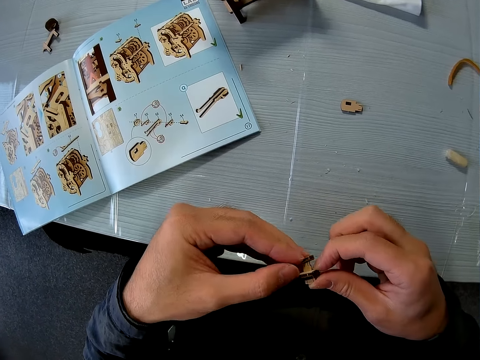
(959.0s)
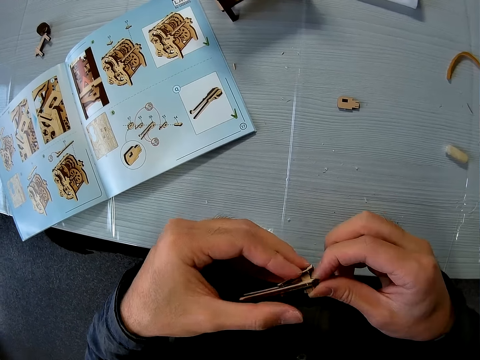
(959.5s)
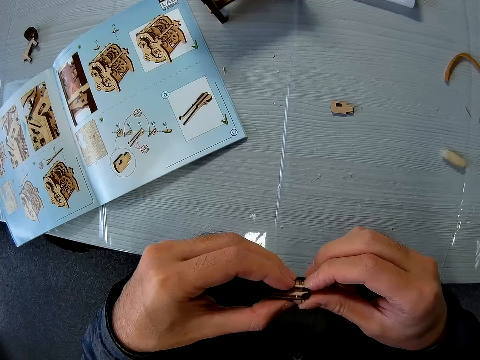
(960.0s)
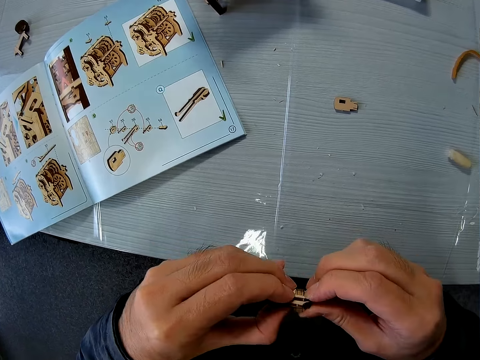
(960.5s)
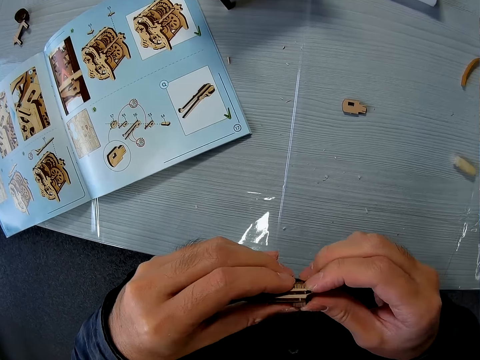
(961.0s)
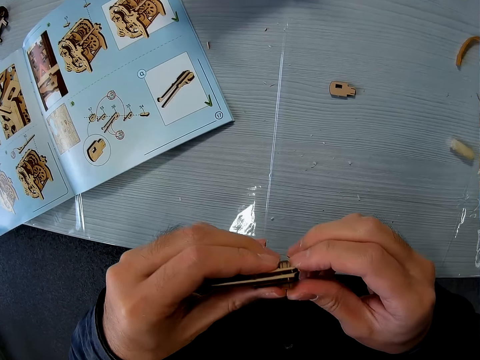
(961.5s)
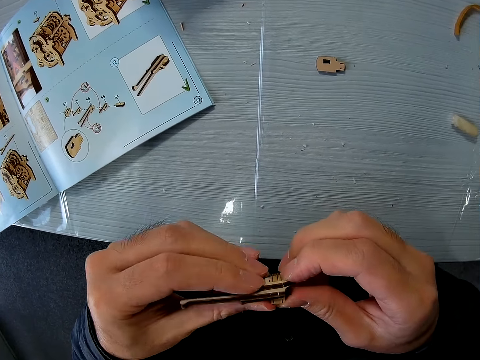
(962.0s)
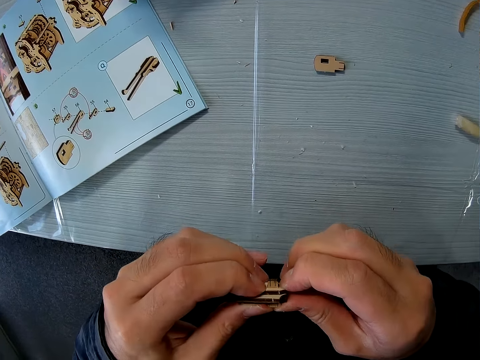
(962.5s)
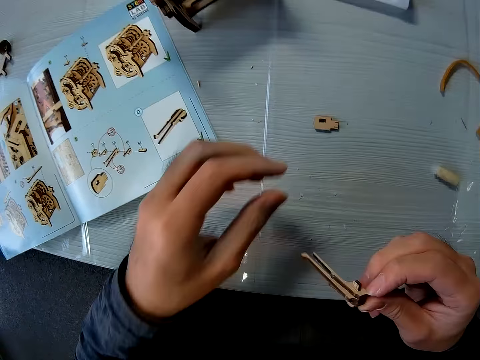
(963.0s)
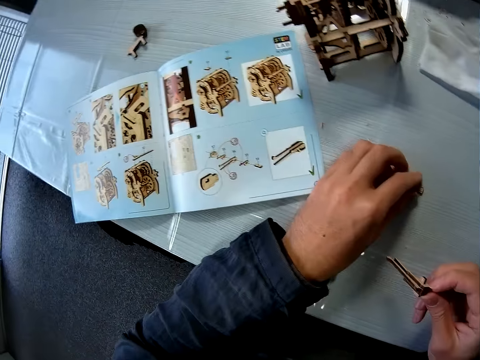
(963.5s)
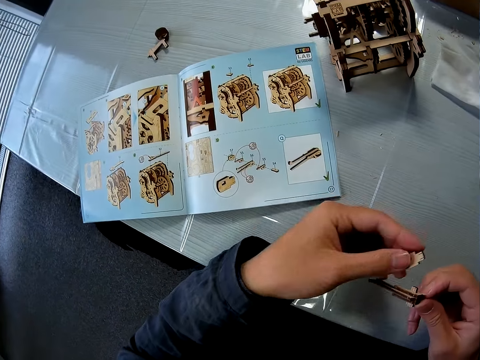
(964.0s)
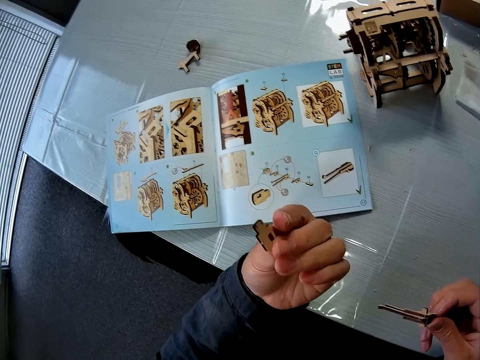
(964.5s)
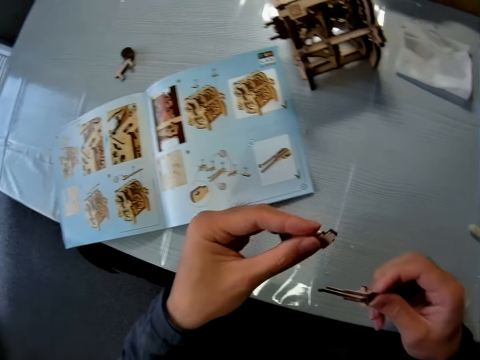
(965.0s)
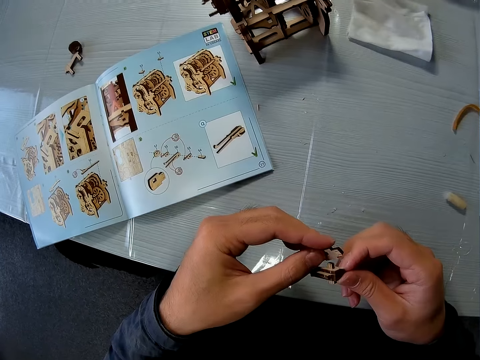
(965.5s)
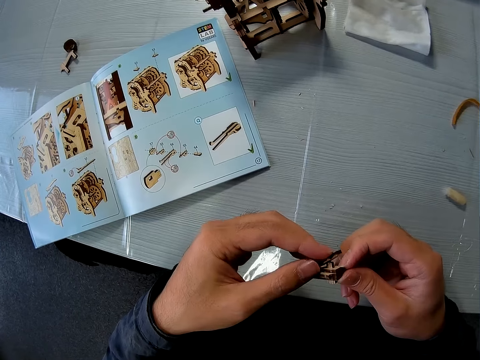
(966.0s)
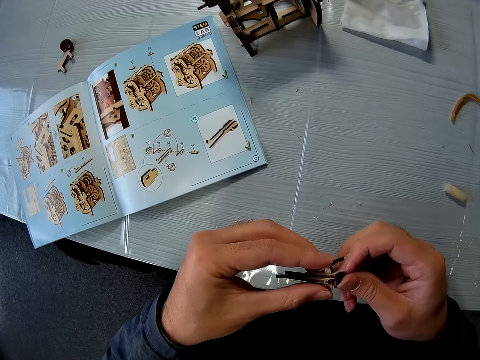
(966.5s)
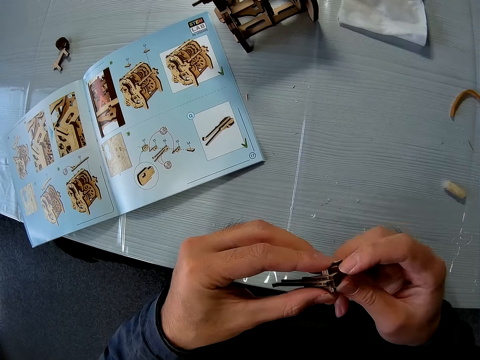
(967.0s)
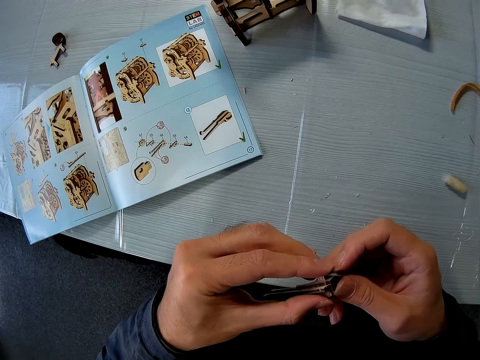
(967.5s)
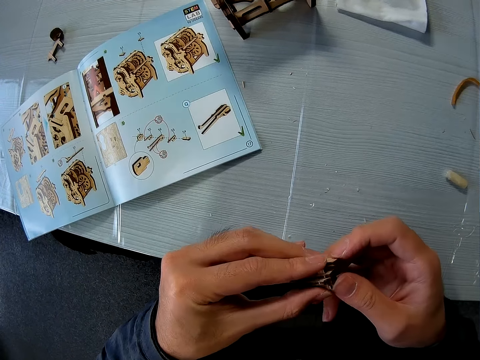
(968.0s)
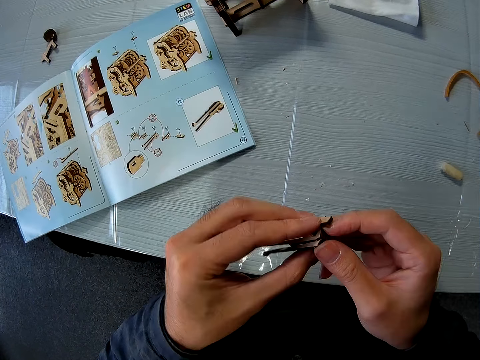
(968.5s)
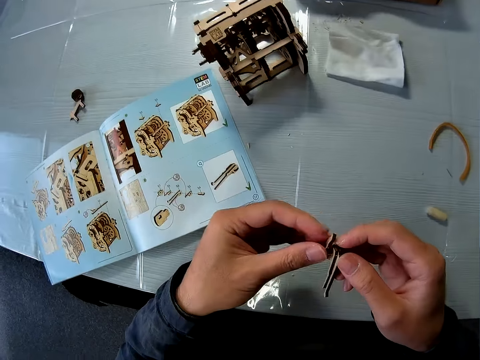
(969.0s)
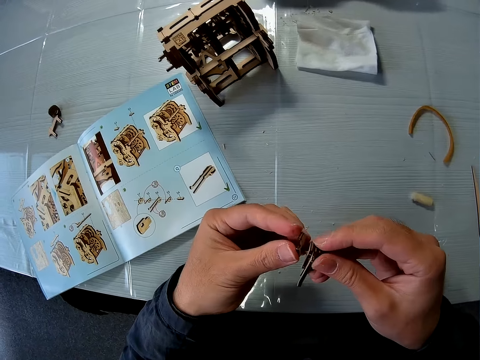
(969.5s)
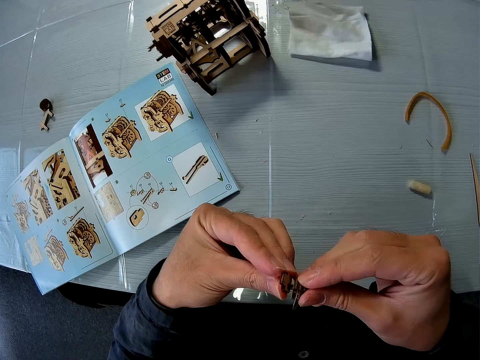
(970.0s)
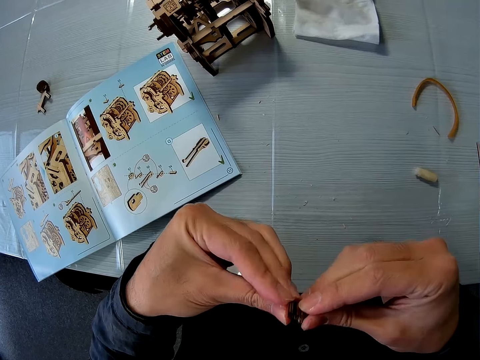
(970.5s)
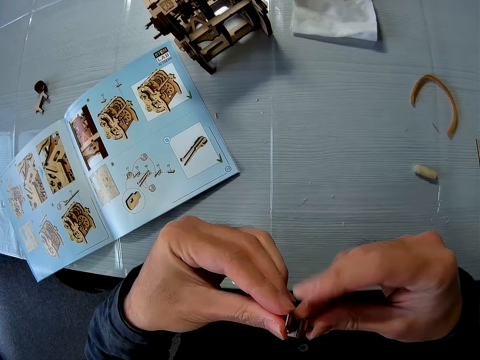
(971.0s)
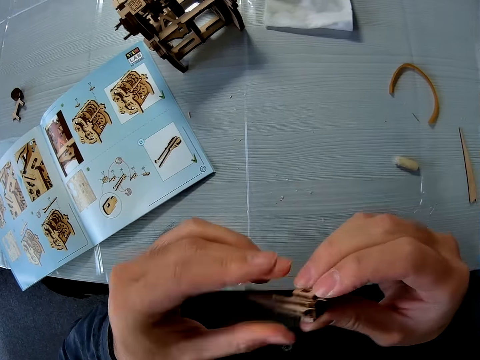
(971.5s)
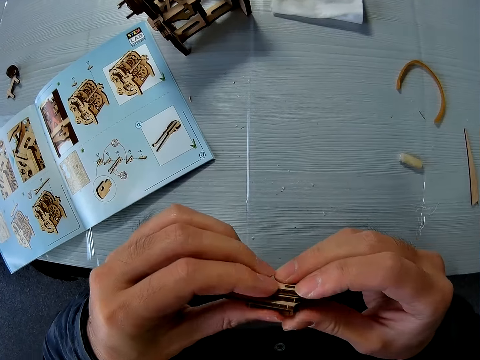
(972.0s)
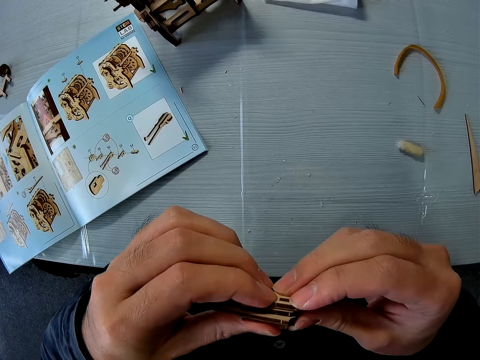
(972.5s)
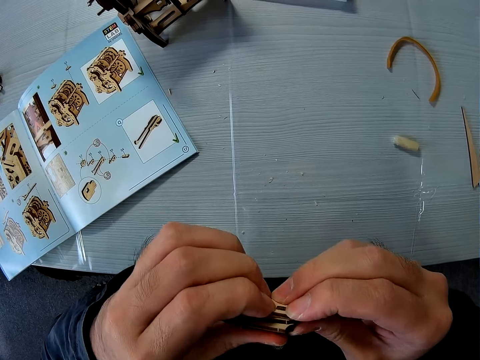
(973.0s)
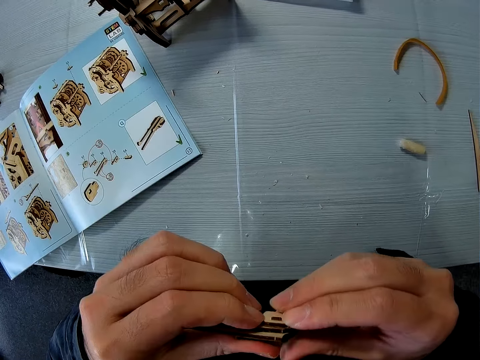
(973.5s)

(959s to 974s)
The camera wearer picks up another wood piece on the table and attaches the wood piece with the wood piece in his hand.

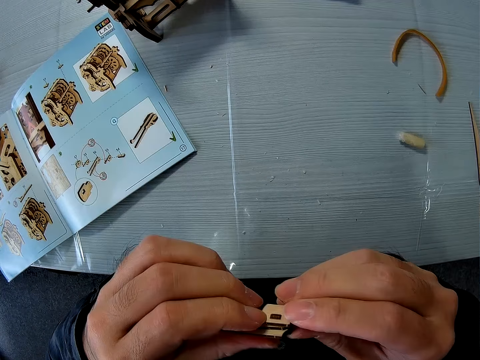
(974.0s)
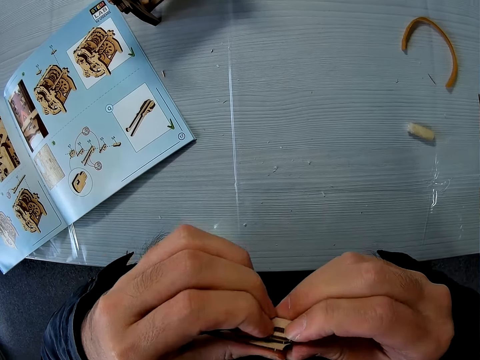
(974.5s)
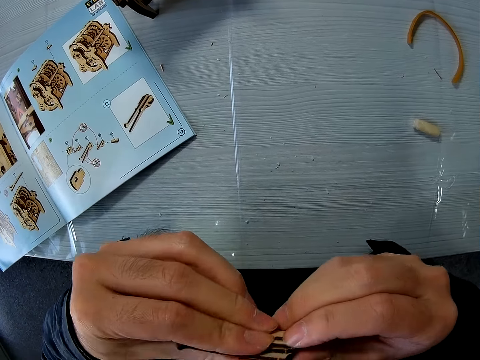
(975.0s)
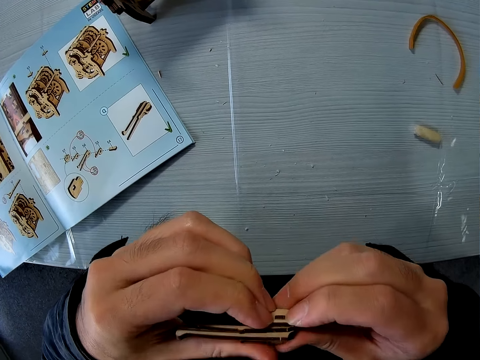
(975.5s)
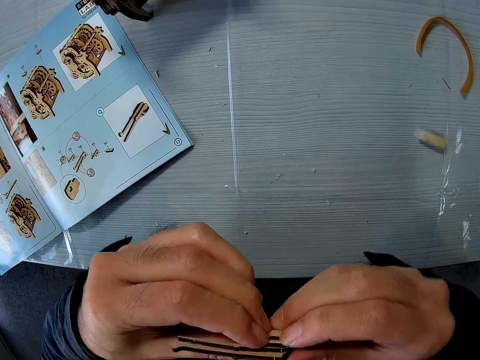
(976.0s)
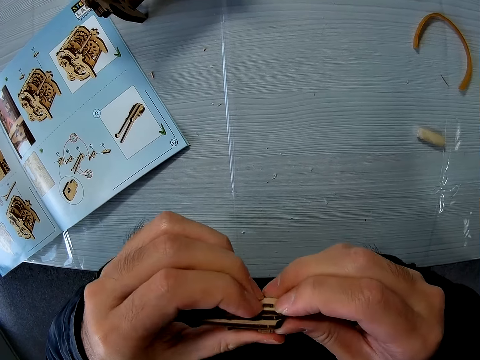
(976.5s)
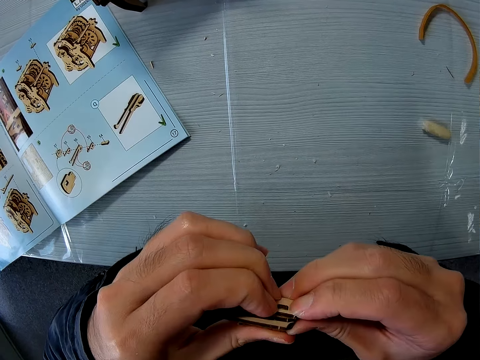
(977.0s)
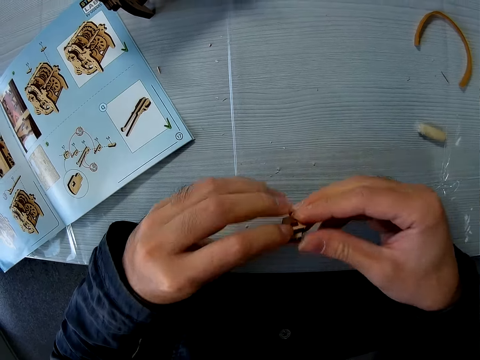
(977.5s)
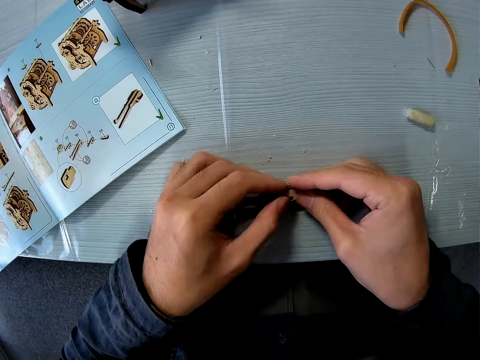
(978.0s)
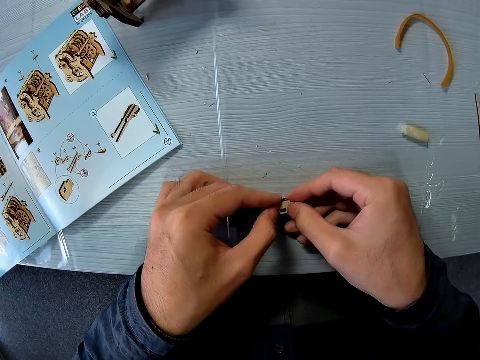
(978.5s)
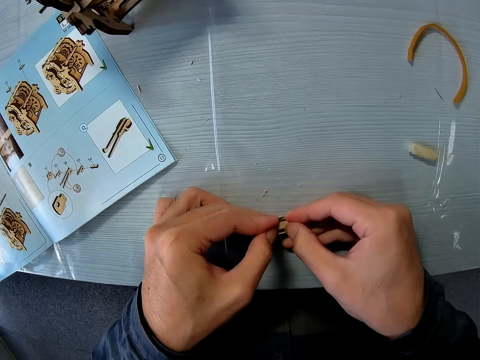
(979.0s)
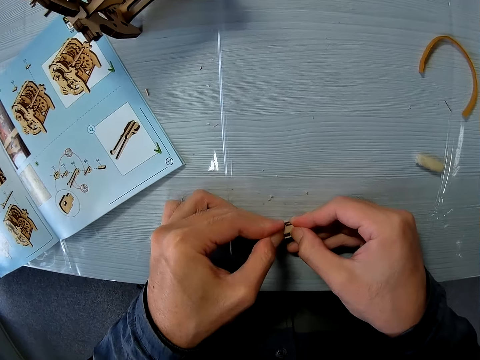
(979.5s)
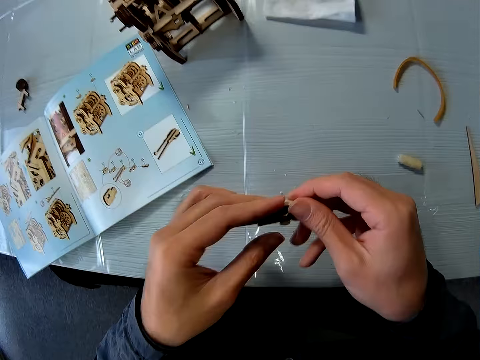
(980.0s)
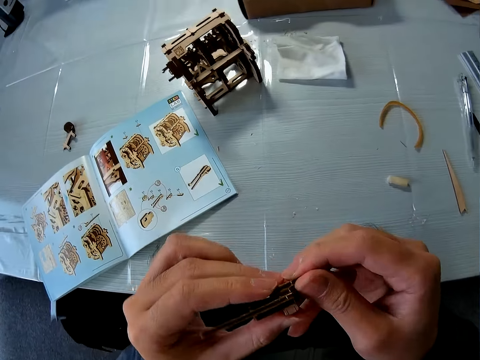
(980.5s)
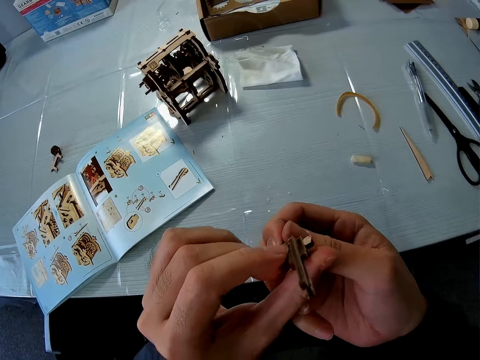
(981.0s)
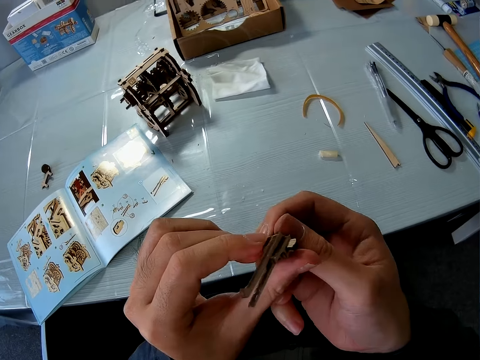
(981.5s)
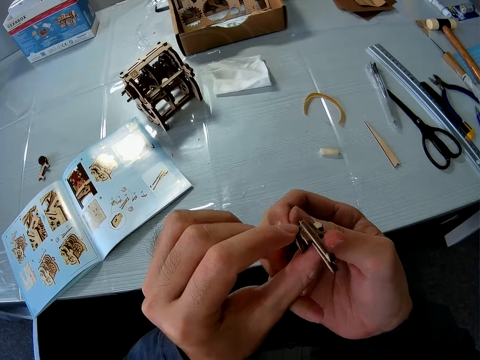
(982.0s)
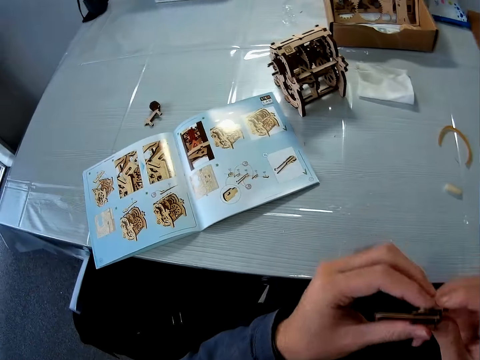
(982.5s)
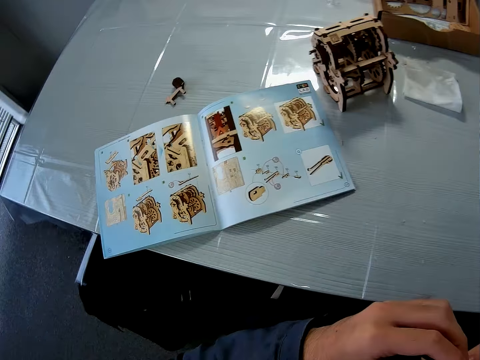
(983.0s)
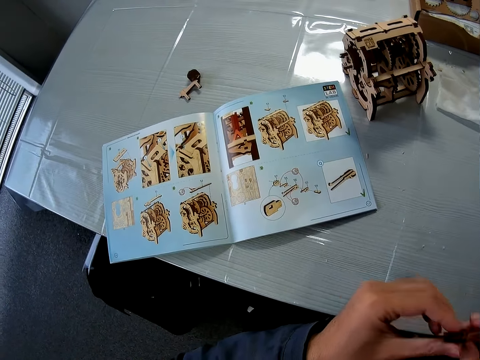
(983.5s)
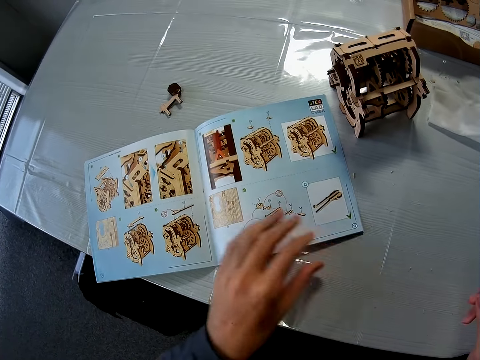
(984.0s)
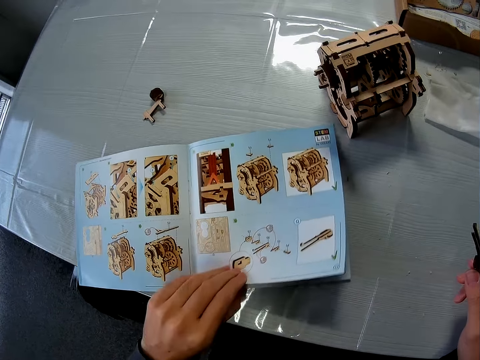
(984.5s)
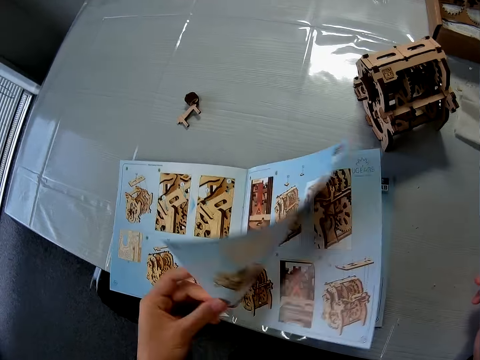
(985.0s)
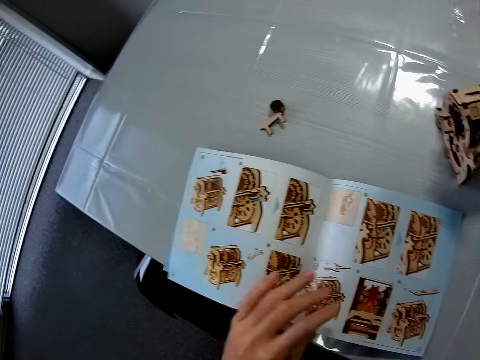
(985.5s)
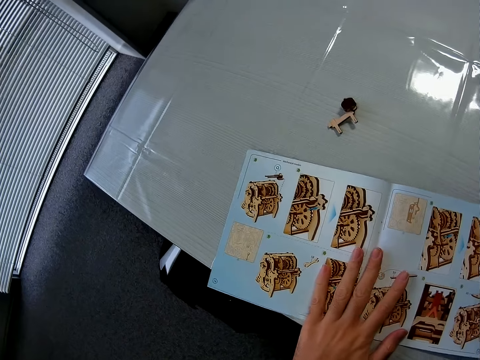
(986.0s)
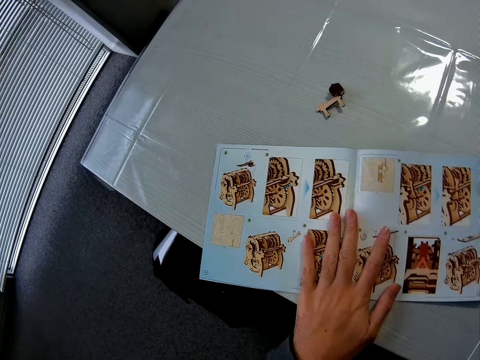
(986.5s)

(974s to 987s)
The camera wearer turns a page in the instructional manual book on the table.
